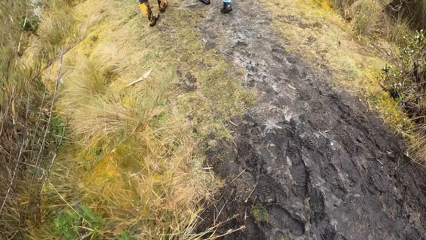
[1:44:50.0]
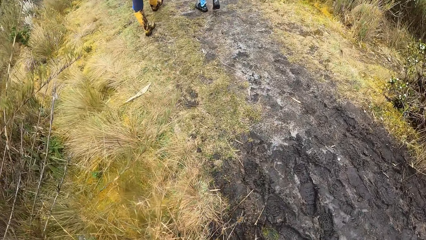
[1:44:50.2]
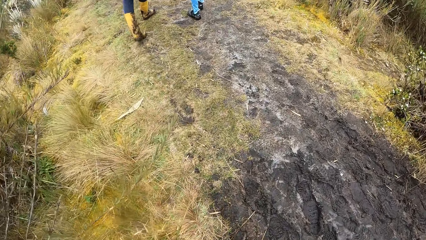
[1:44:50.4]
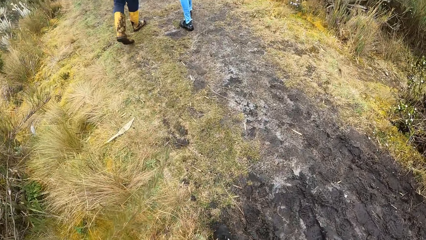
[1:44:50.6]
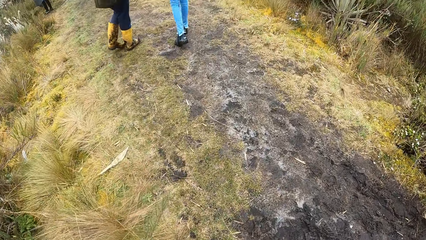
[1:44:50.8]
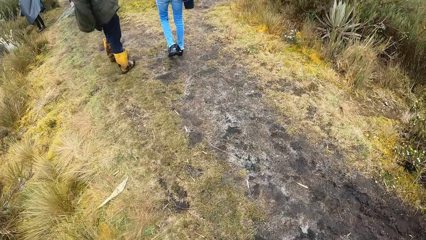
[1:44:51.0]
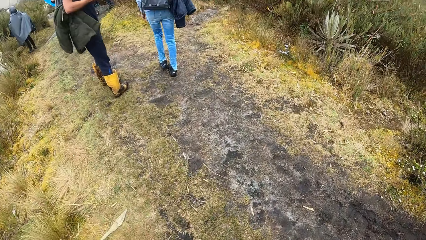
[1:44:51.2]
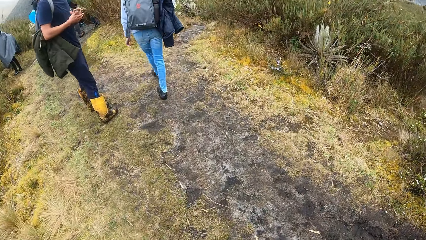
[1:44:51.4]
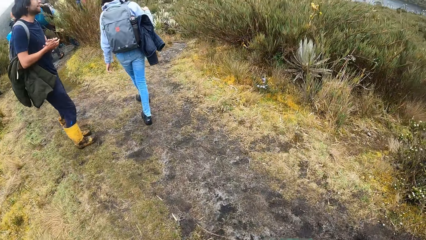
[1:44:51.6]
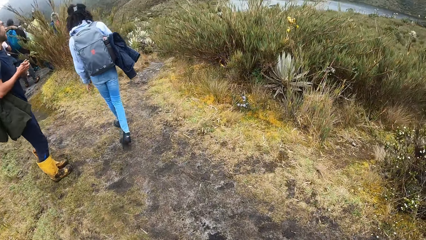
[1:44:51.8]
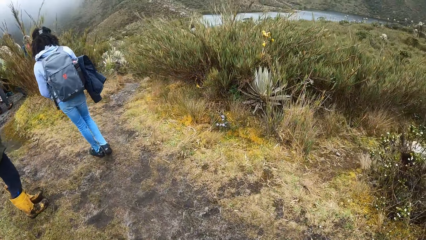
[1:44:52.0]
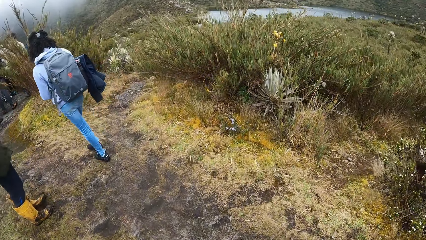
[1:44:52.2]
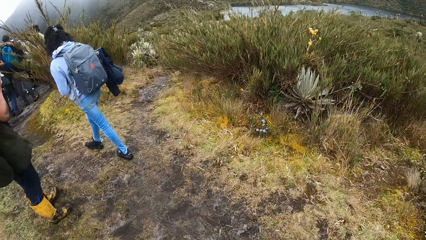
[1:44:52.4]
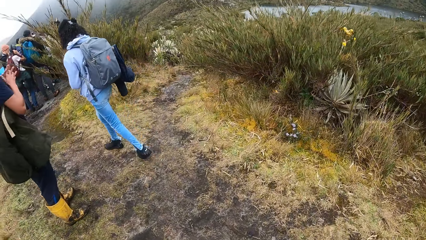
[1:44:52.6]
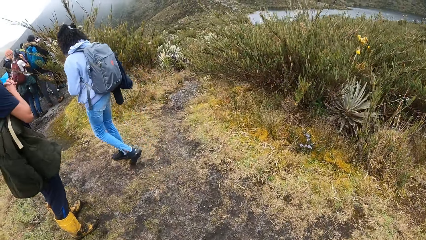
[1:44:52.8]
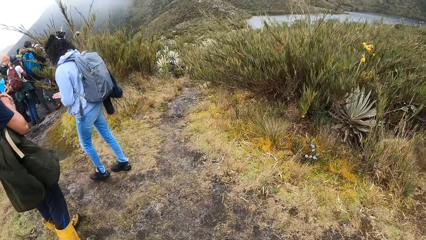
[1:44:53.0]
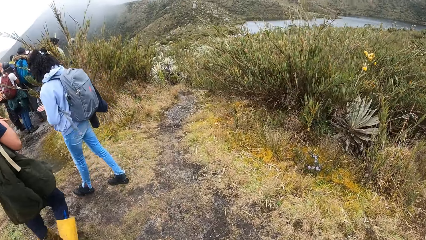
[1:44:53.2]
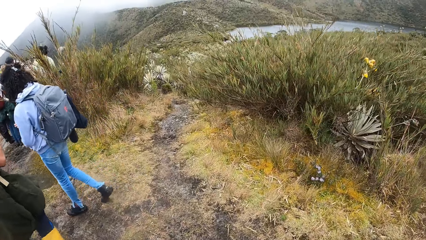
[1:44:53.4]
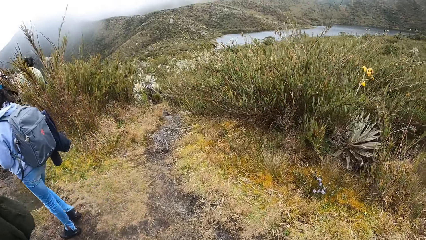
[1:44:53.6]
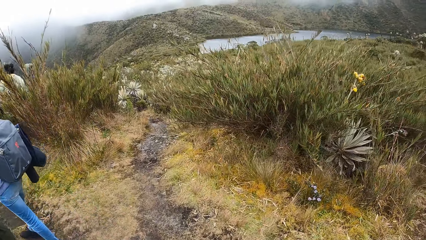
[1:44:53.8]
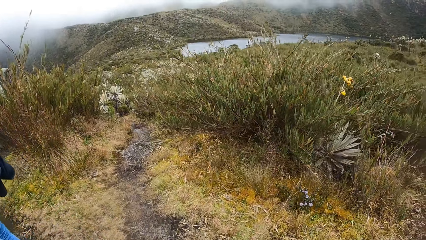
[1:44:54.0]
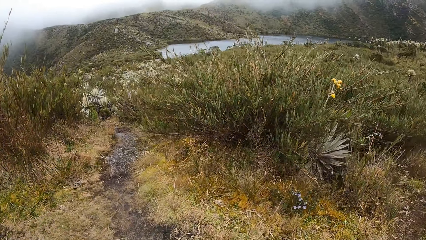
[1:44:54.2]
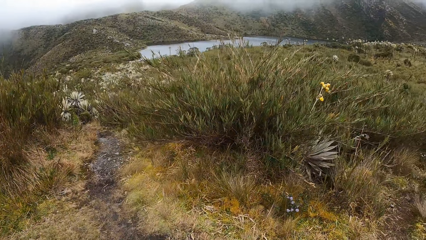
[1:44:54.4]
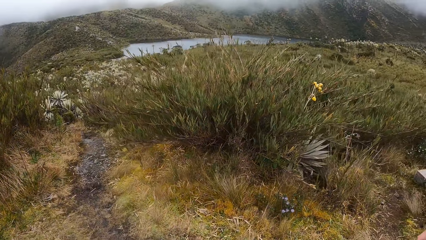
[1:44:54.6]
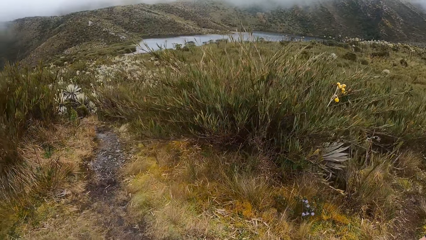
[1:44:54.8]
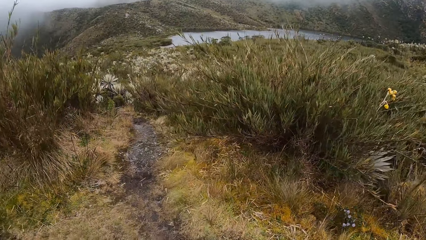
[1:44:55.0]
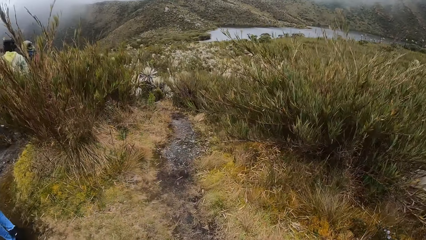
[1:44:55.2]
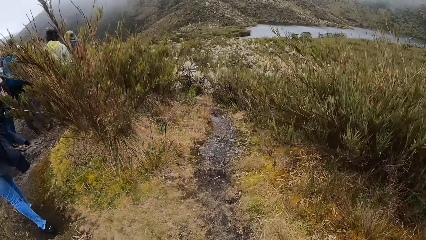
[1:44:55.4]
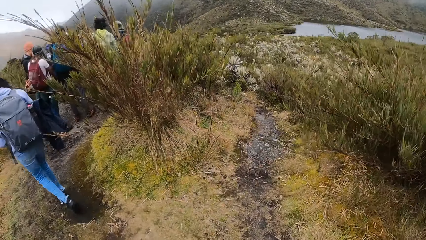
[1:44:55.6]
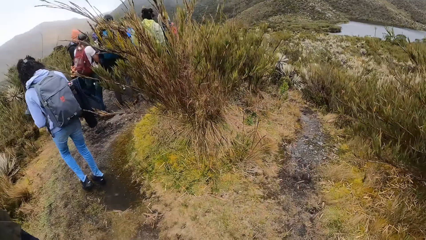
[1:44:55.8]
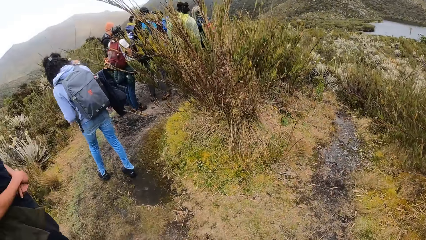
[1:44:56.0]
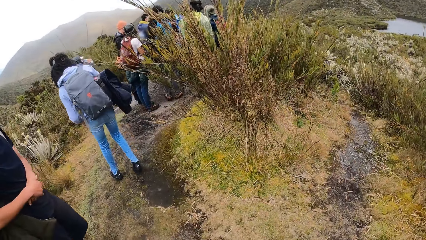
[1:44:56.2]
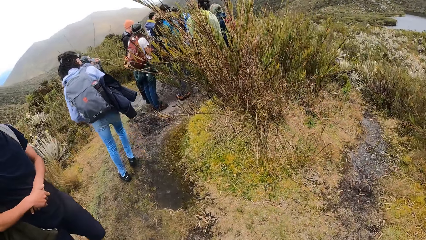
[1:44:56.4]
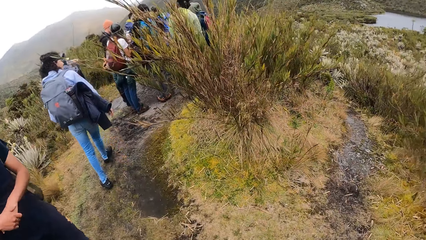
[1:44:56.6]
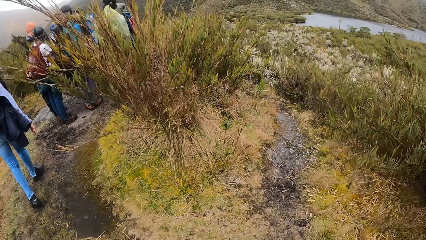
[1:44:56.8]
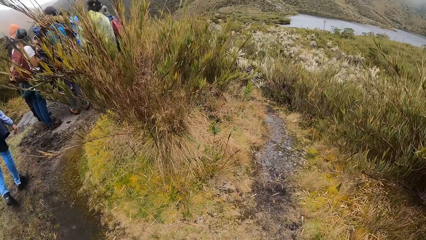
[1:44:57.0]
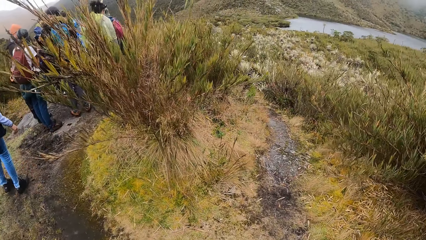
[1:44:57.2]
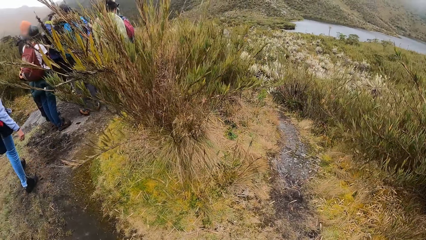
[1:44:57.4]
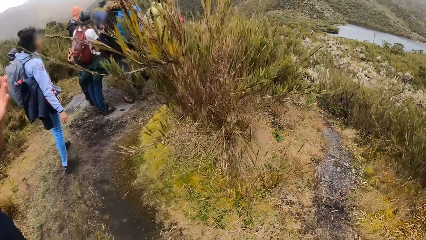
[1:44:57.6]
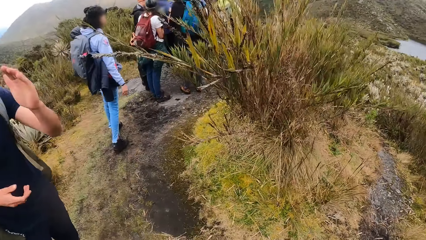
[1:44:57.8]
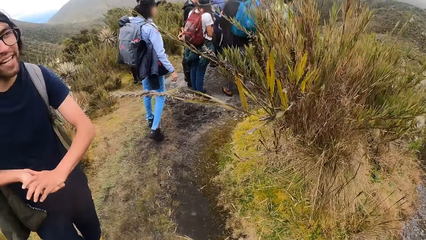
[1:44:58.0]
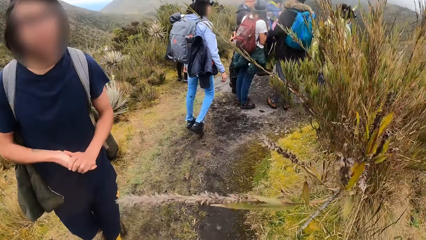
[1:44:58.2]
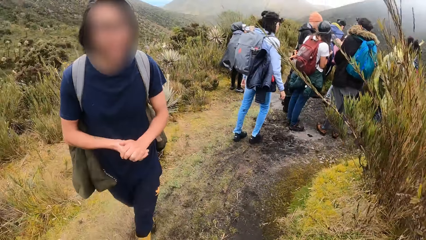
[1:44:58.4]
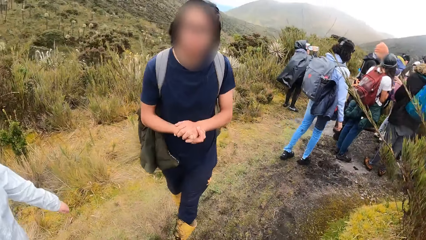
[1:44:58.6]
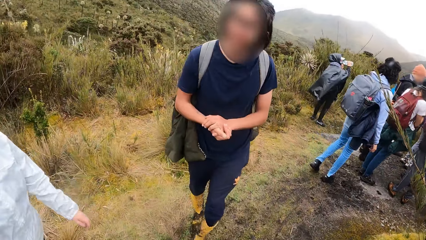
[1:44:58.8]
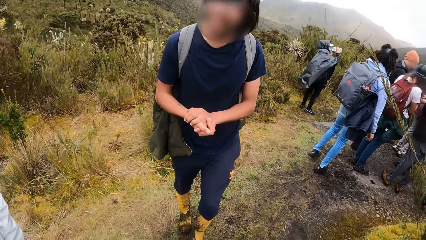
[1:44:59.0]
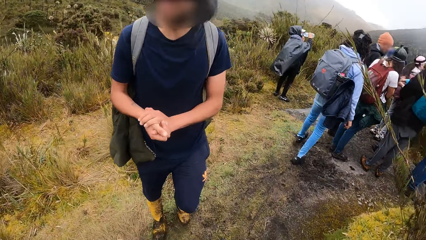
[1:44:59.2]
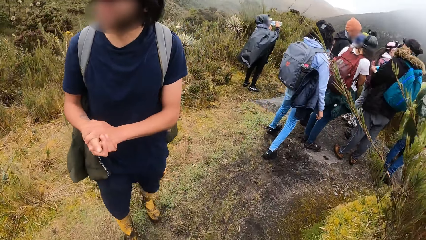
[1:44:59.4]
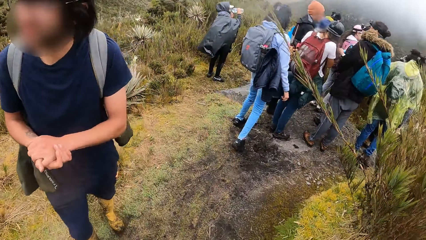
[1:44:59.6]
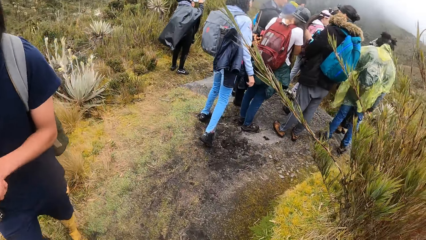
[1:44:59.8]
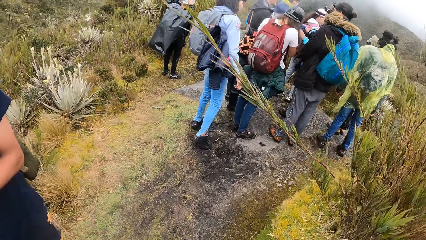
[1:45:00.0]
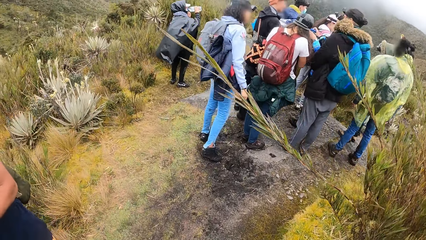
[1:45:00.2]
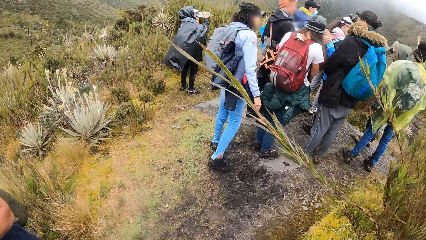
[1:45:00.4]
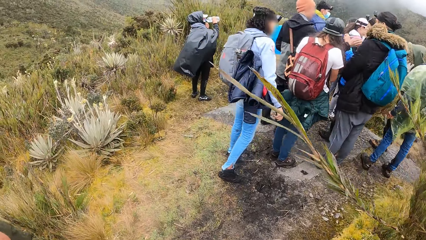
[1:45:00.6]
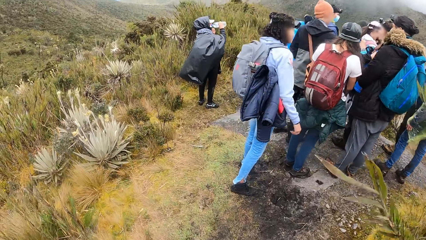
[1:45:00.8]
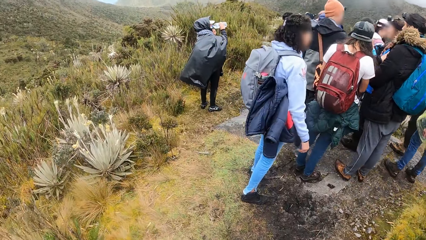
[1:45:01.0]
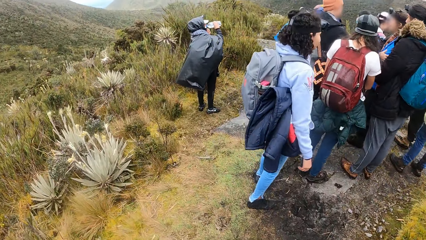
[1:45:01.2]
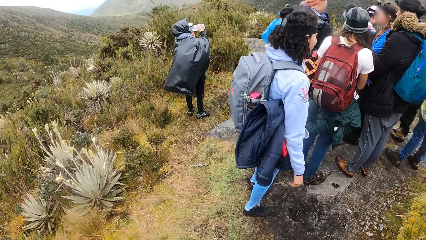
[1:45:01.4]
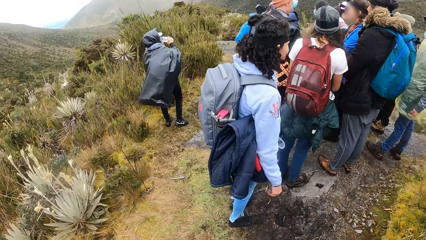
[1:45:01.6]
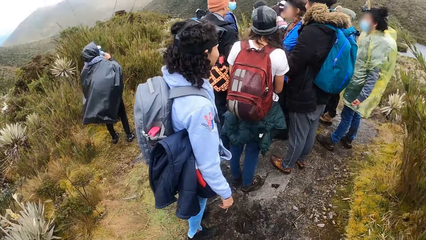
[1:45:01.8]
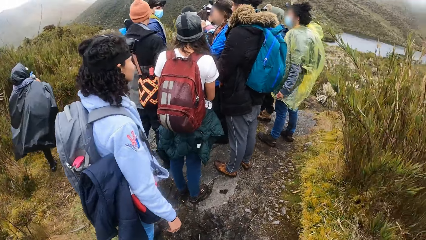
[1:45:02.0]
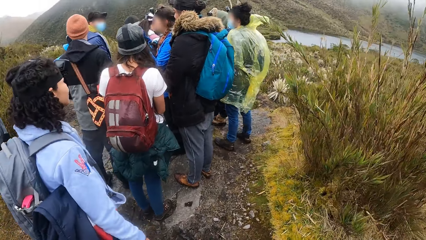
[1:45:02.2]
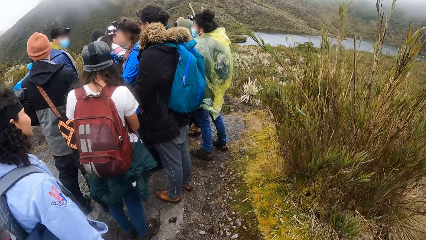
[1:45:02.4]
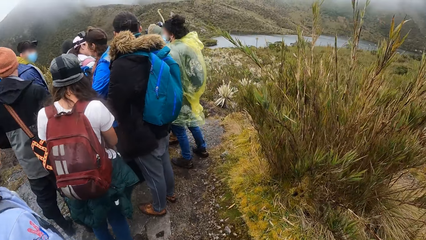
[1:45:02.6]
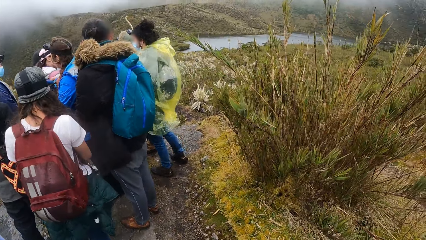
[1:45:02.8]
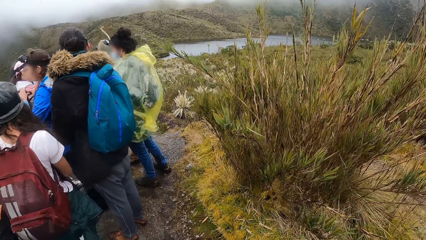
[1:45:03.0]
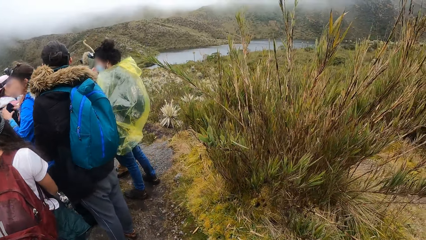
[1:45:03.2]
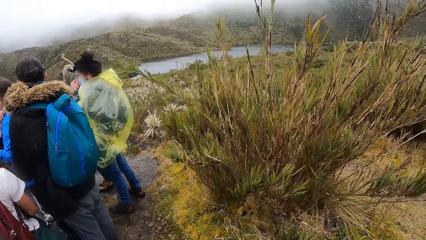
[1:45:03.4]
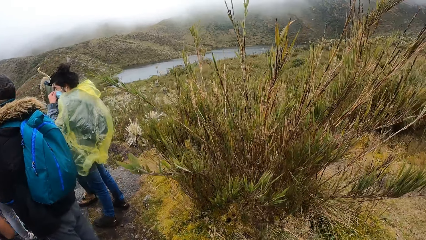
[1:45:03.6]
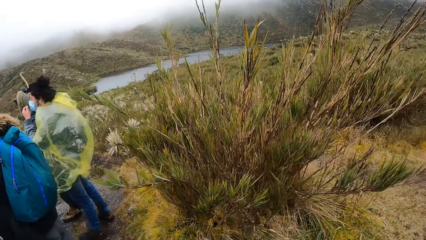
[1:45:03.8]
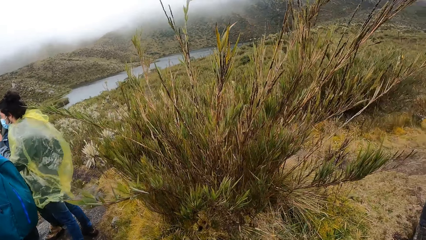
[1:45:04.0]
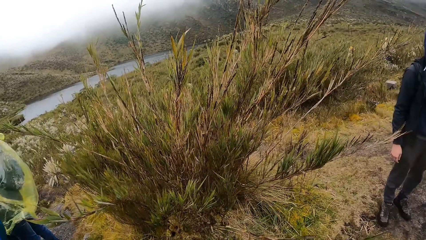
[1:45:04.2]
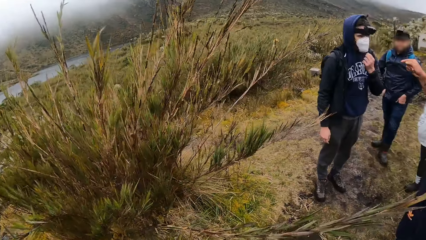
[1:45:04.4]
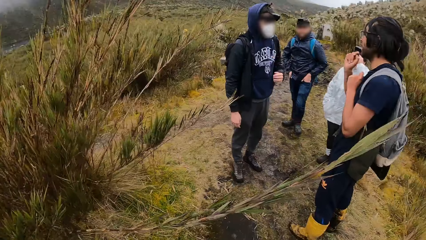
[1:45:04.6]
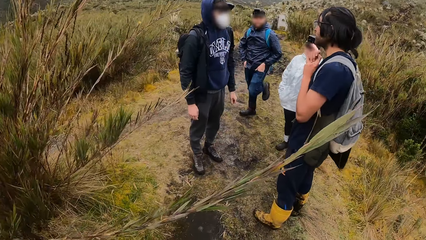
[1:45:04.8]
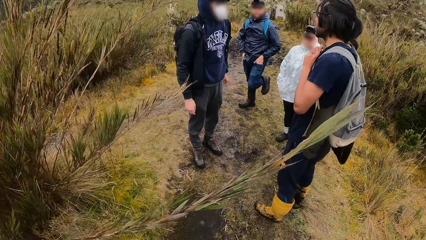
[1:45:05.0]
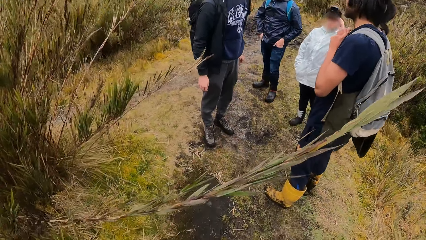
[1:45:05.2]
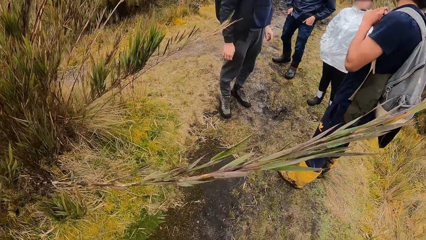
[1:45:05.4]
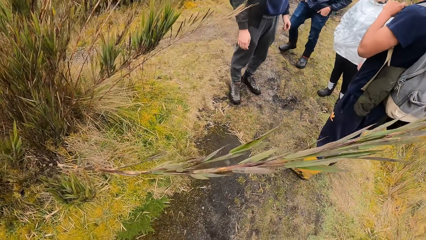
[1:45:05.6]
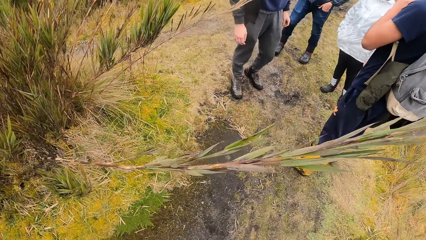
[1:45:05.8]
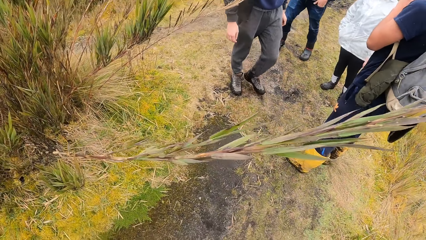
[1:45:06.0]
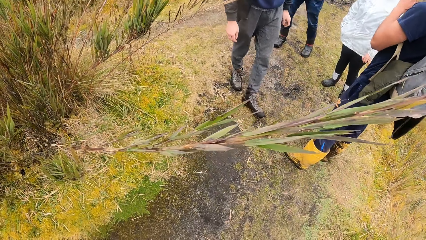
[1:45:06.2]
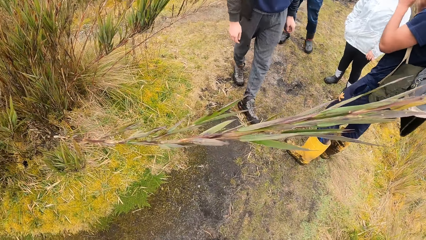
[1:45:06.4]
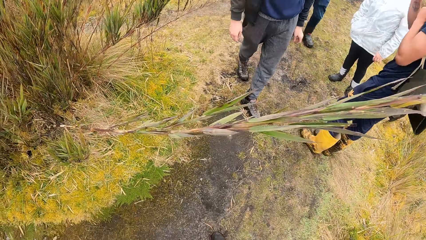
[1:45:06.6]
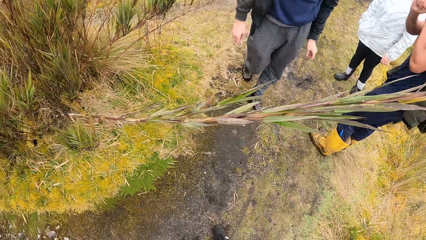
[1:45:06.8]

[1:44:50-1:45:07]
A woman drinks from a bottle of water in her right hand. A man interacts with the camera wearer. The camera wearer moves around.
